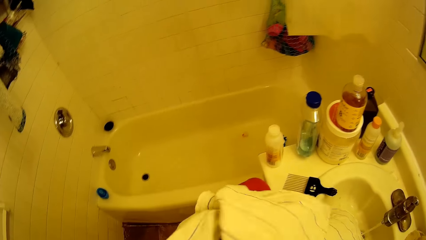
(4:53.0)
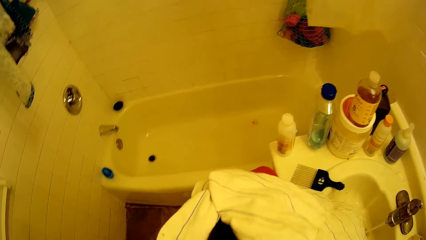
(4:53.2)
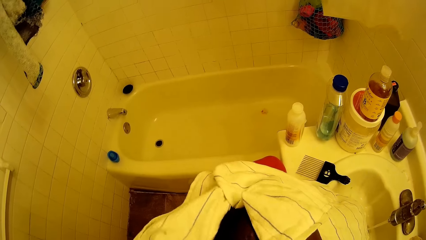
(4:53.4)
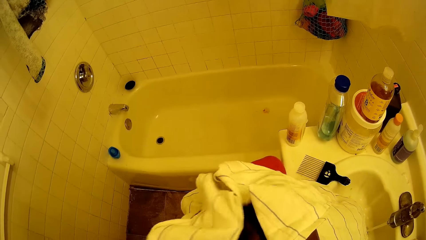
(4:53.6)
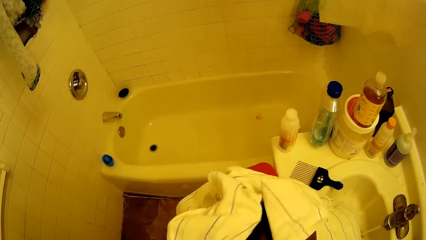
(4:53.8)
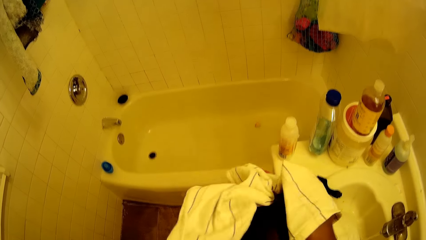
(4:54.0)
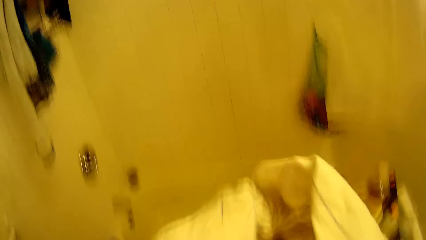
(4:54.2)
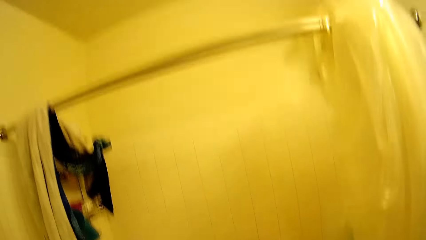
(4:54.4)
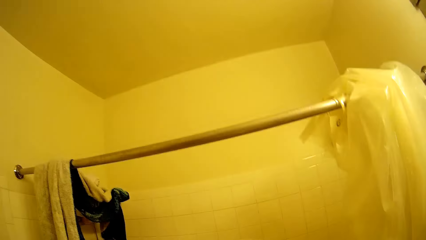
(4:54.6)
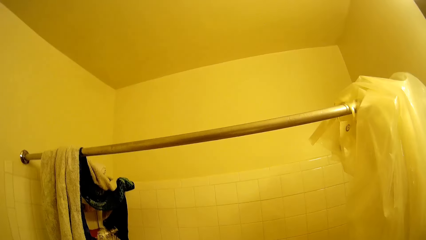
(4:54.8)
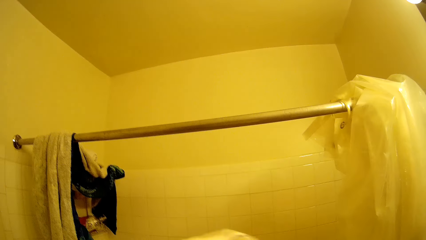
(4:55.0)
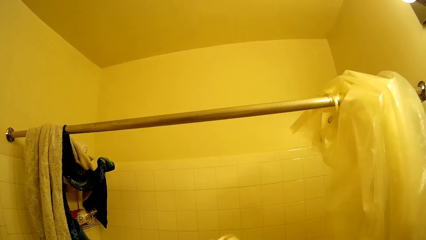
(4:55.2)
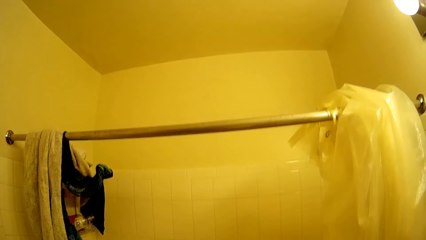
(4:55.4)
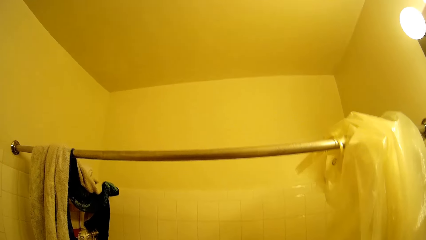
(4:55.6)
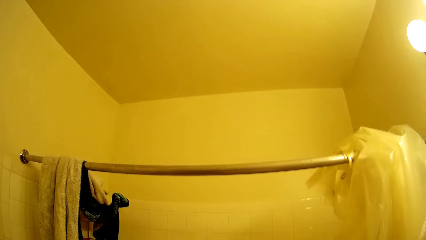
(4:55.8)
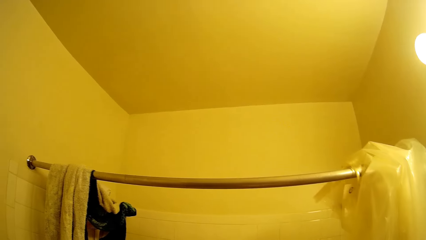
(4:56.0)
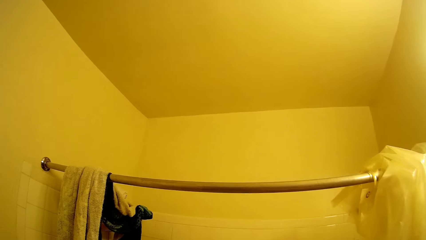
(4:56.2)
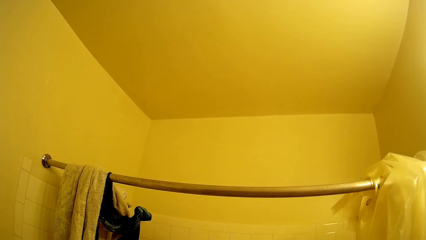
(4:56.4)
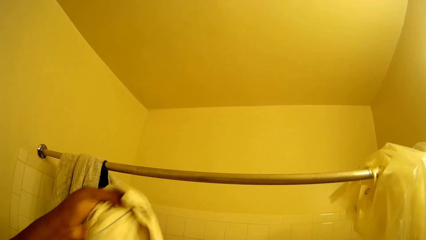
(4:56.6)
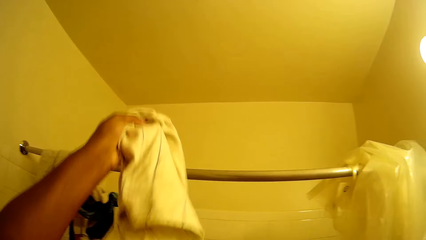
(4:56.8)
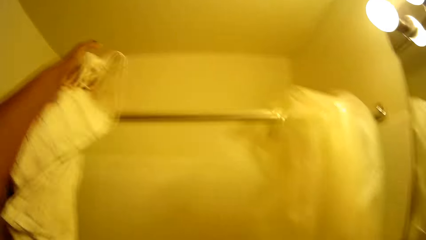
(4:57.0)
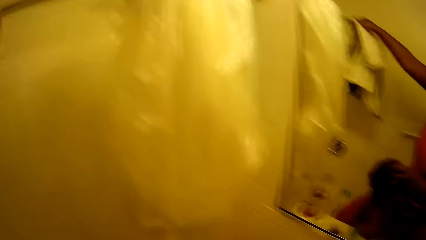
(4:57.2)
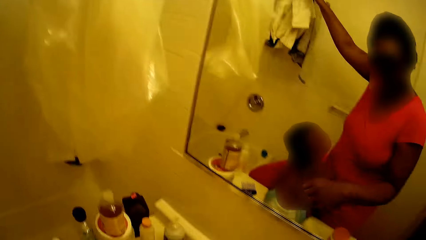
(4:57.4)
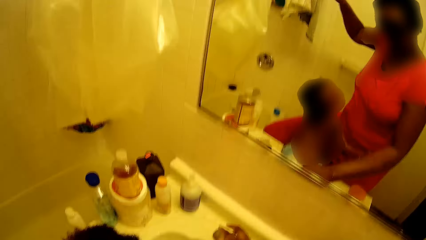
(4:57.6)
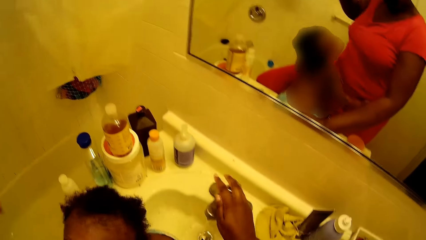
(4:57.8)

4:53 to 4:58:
The camera wearer converses with the baby. They stare at the bathroom wall. They converse with the baby. They drop the towel on the hanger with her left hand.

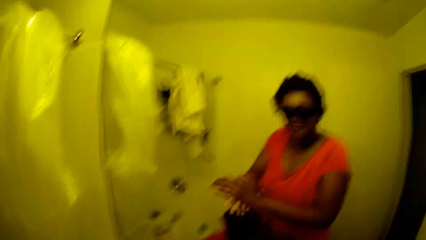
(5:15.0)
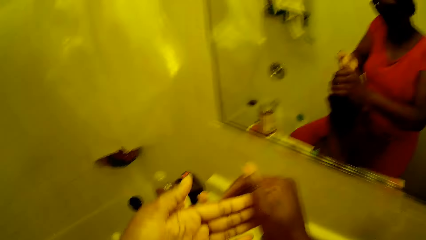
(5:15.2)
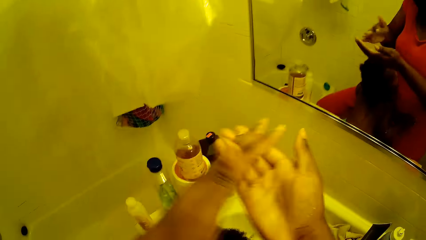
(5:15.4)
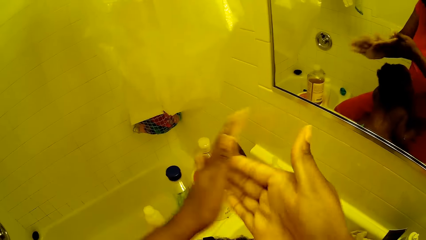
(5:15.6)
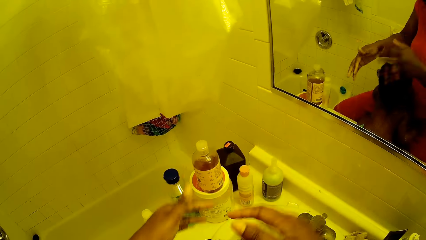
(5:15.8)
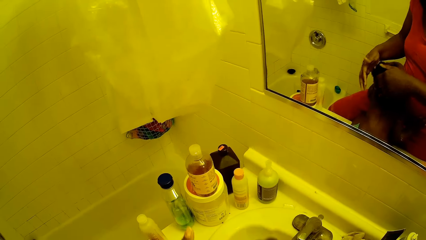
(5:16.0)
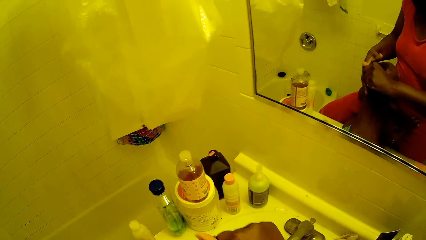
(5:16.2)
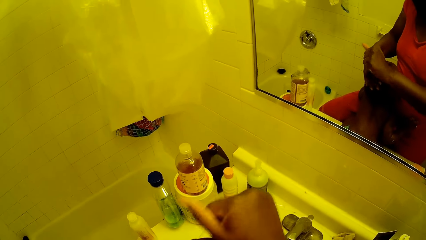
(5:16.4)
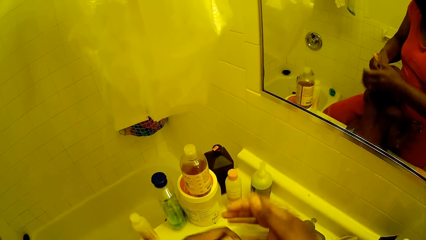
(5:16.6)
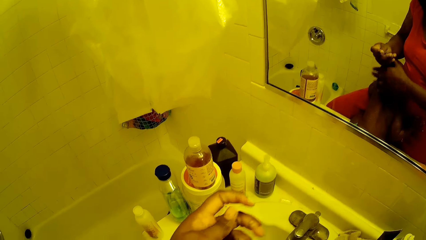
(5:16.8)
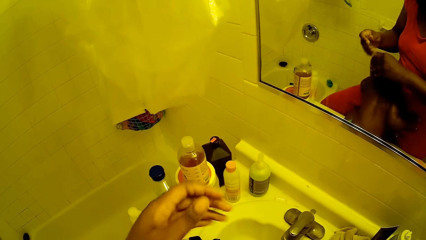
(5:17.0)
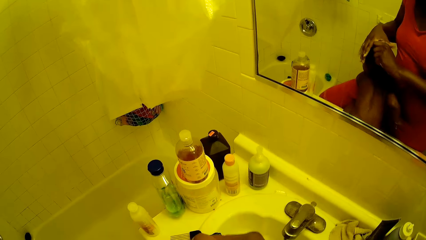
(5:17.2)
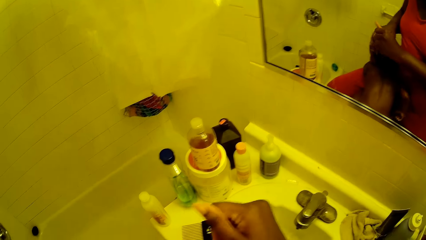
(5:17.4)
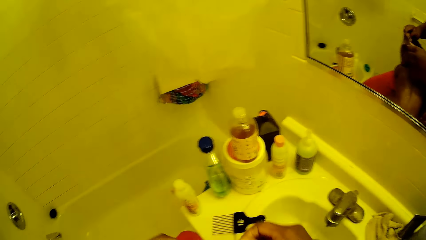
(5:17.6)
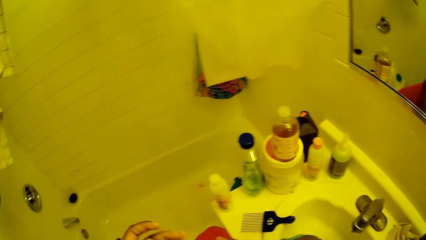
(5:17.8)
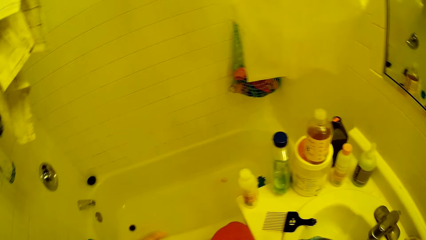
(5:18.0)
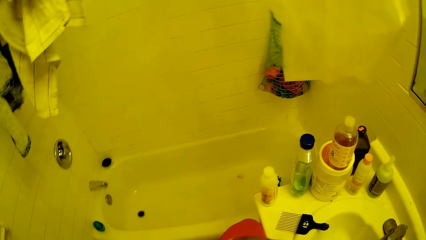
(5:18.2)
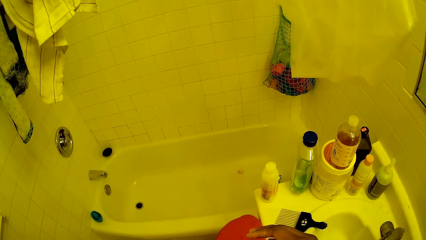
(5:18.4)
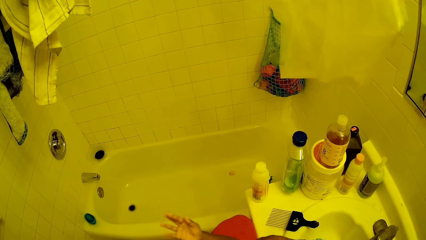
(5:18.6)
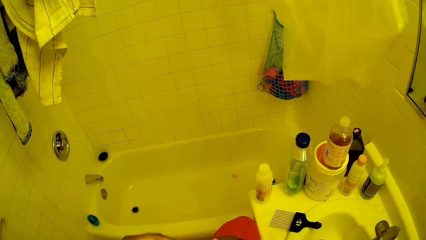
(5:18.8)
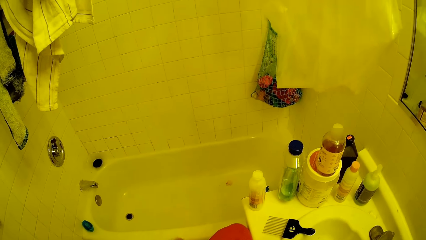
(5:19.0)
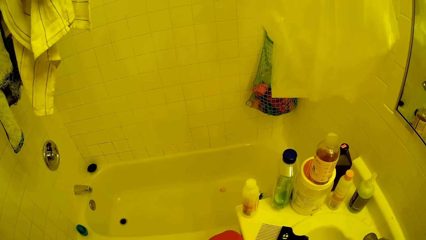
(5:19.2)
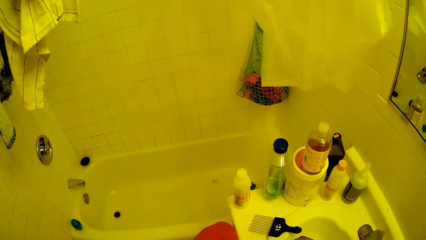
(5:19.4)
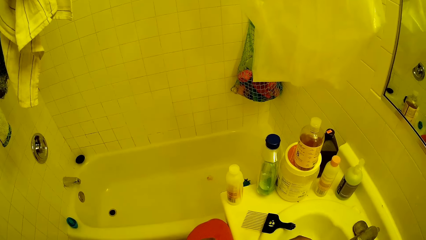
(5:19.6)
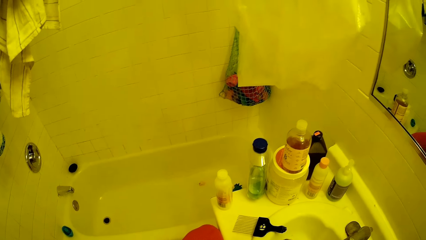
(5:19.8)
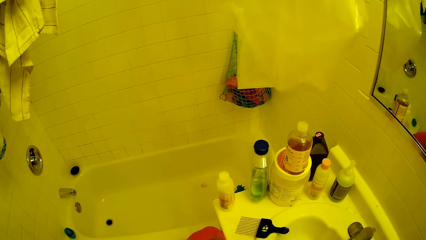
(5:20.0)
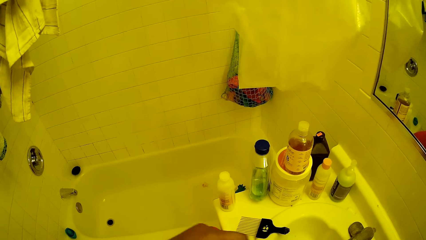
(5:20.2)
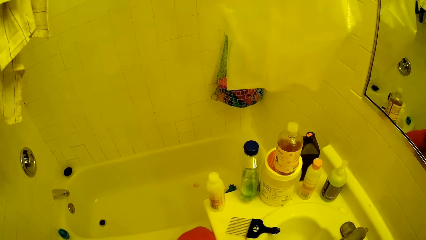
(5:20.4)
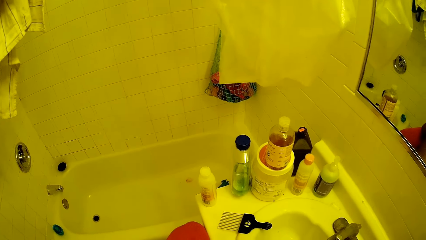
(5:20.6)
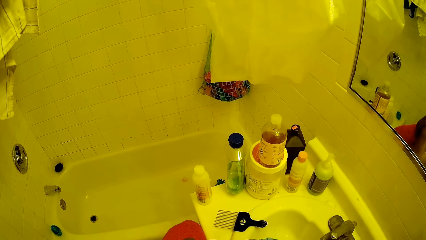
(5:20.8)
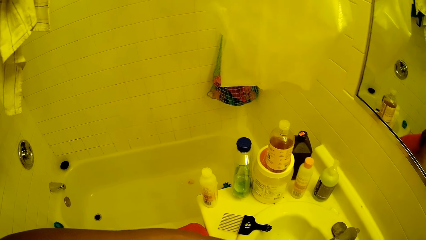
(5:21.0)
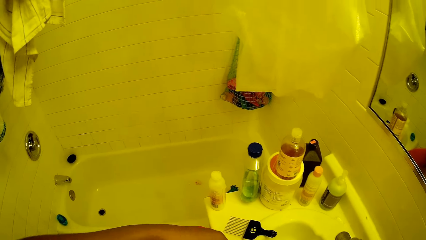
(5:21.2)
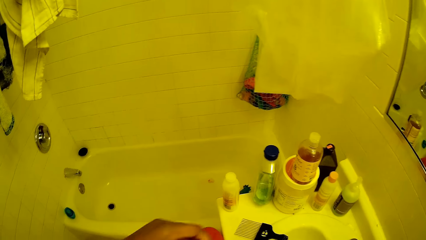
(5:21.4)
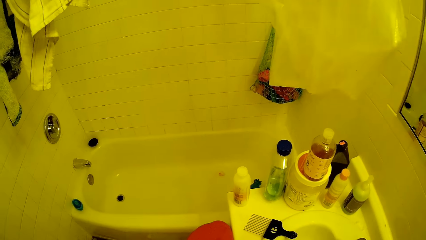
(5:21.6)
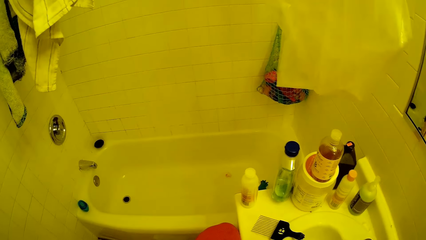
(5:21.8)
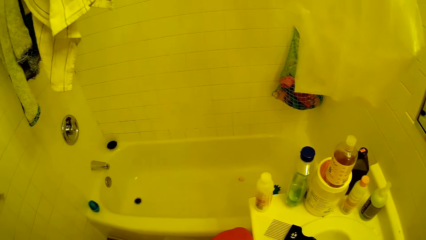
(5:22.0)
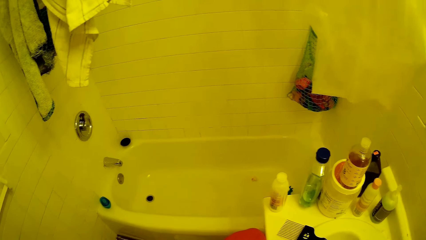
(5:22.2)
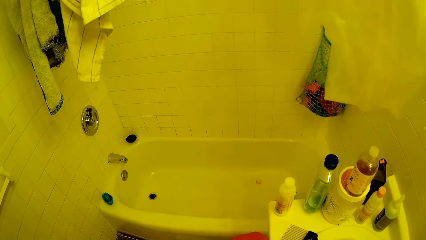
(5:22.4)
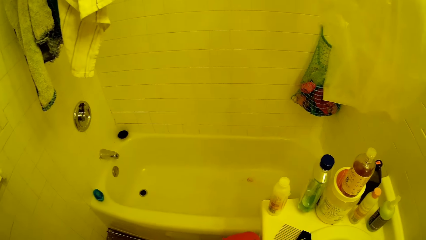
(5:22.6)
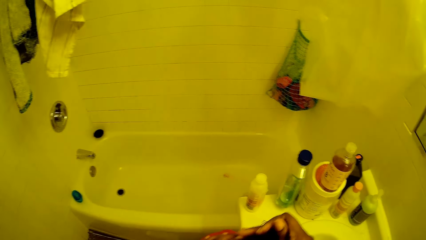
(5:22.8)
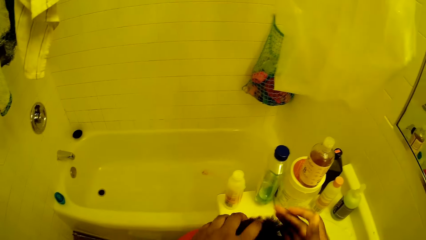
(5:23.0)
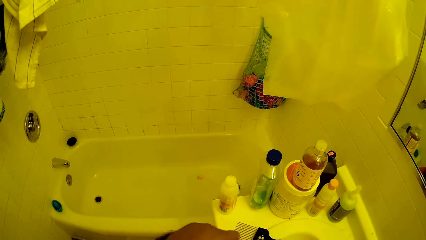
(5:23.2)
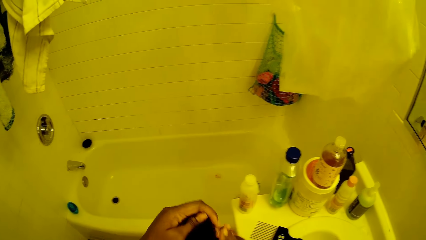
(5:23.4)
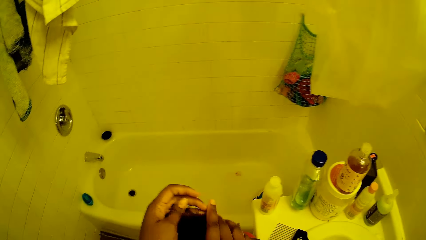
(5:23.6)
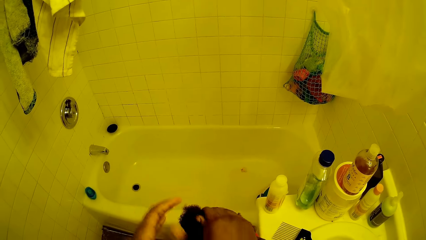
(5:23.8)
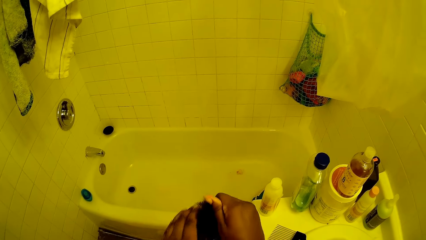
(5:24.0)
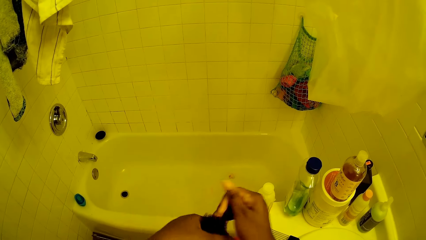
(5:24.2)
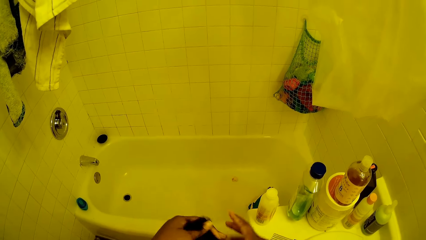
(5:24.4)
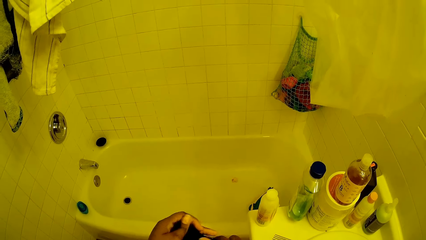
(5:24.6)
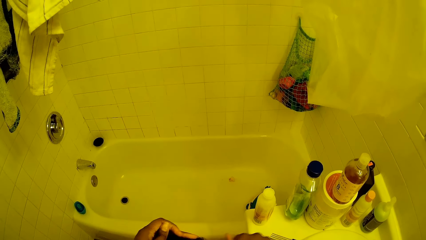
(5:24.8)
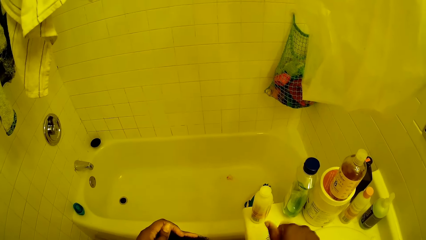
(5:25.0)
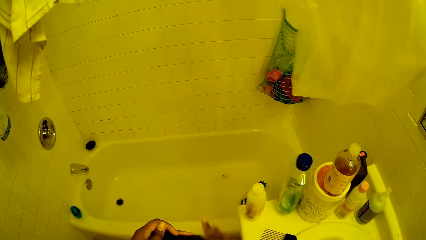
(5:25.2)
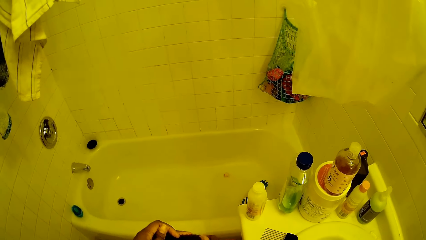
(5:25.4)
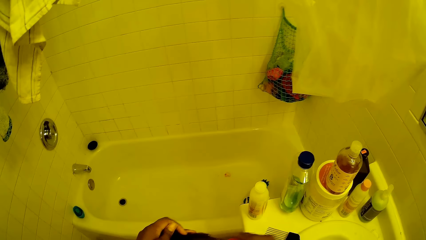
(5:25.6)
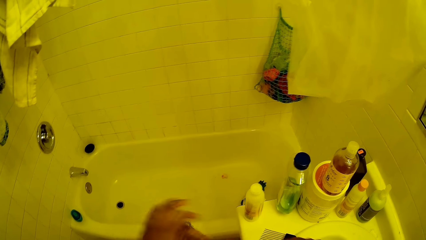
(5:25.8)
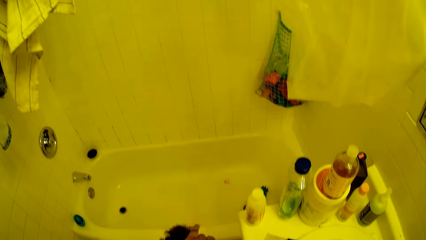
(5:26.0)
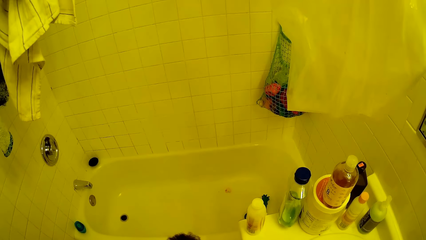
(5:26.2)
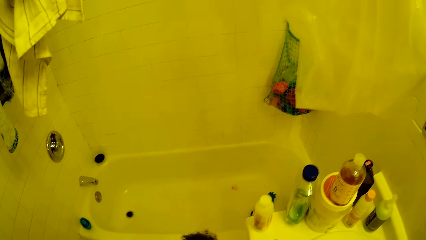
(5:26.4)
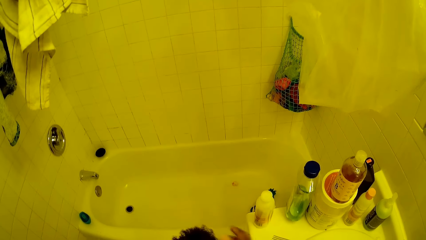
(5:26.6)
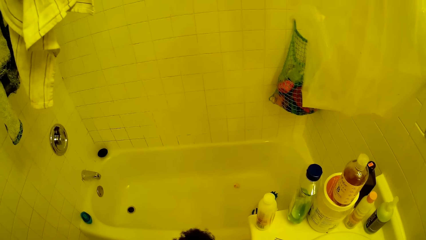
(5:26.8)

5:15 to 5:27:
The camera wearer converses with the baby. She rubs her hands on the baby's hair. She touches the baby's hair.
